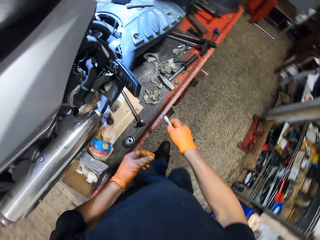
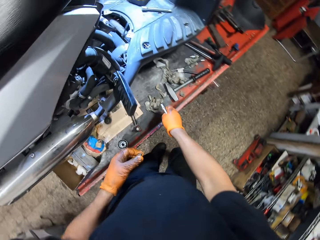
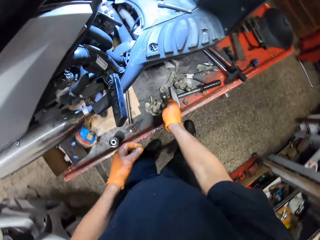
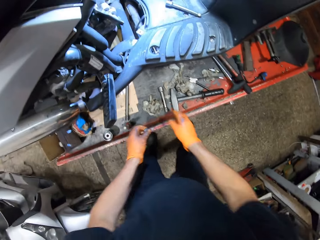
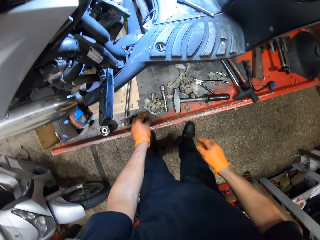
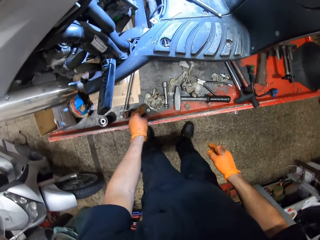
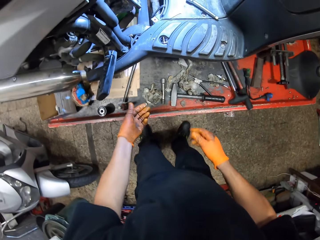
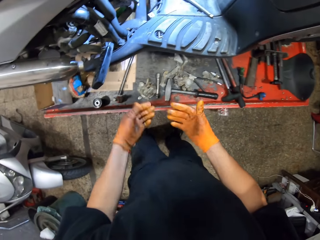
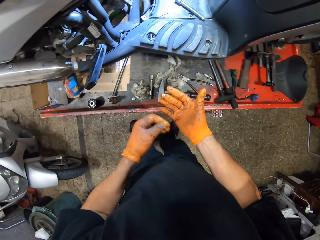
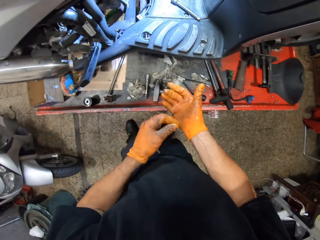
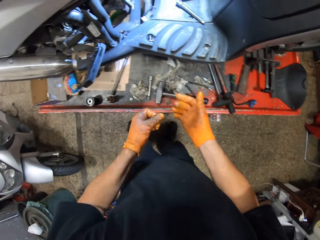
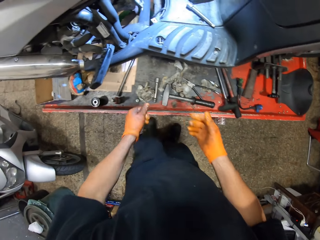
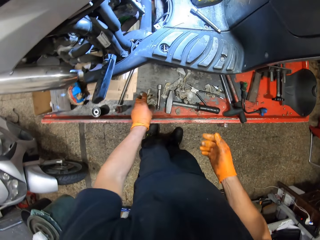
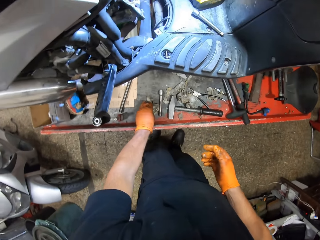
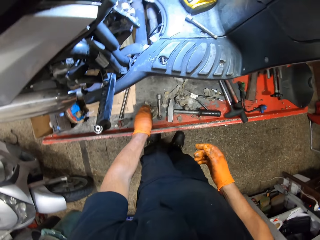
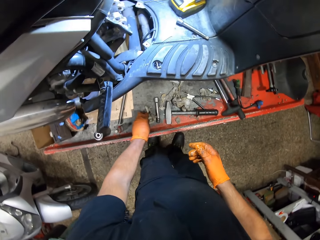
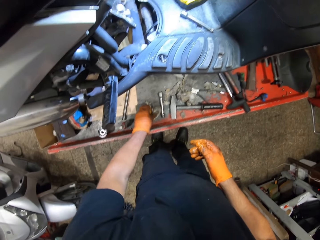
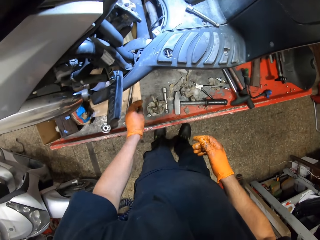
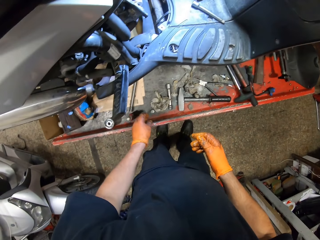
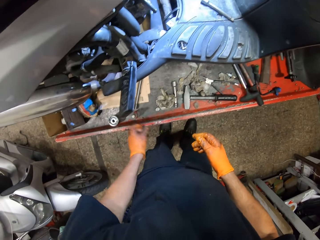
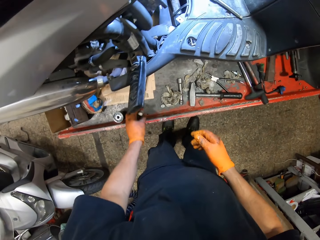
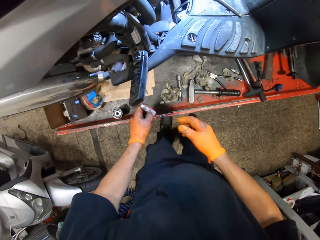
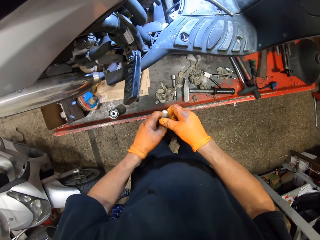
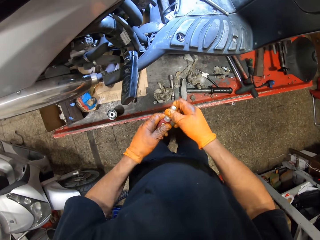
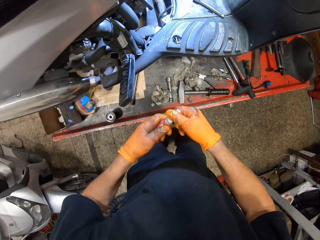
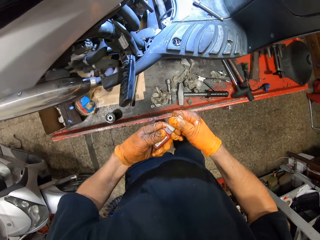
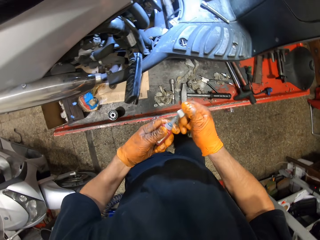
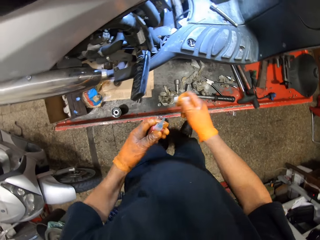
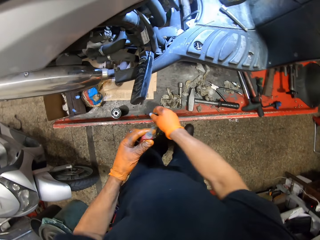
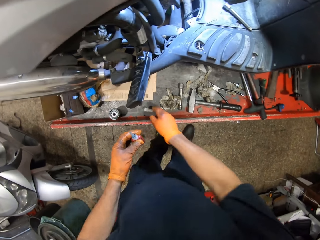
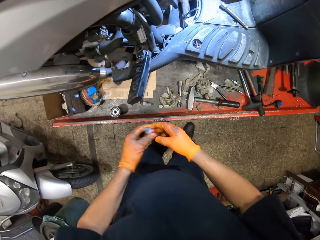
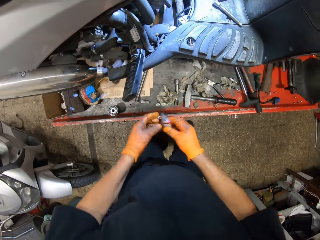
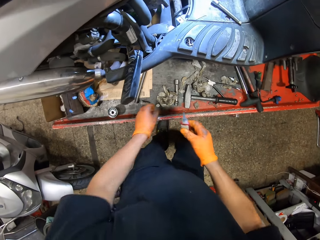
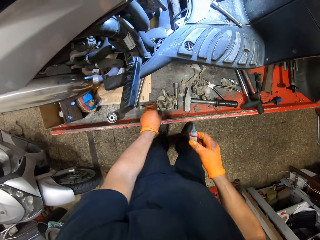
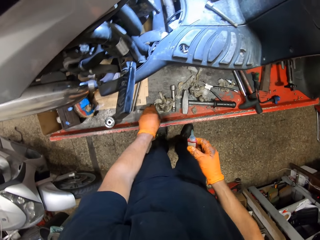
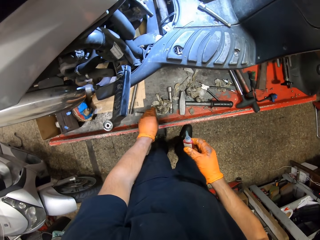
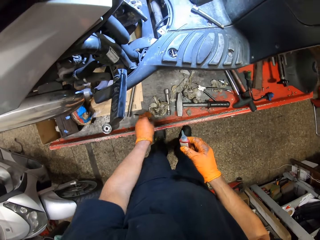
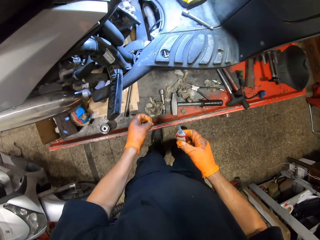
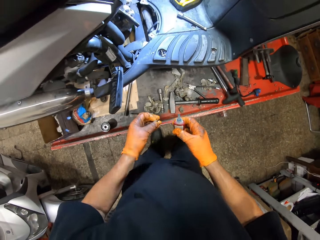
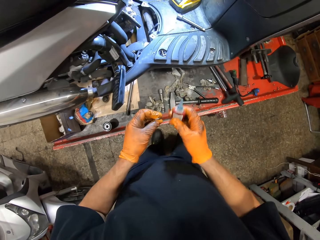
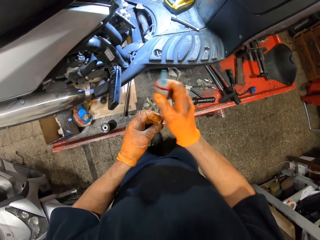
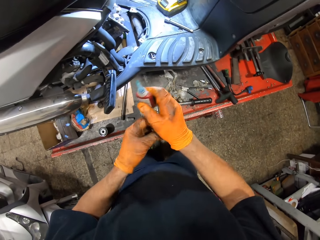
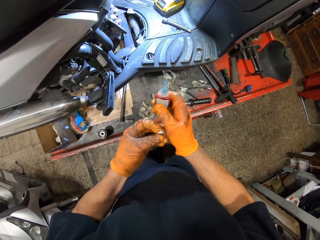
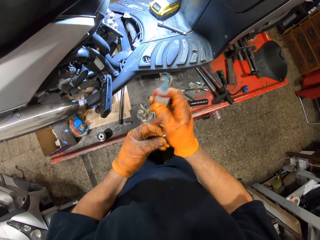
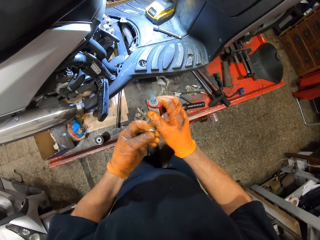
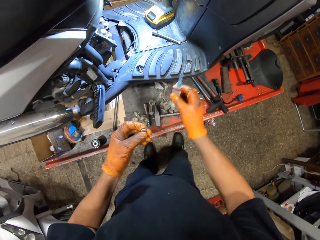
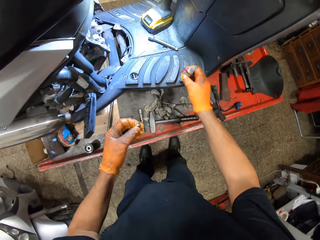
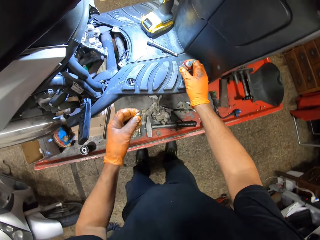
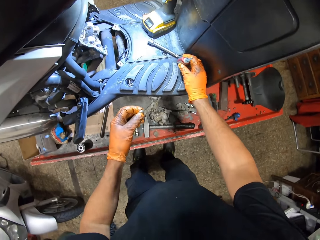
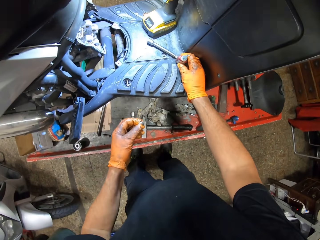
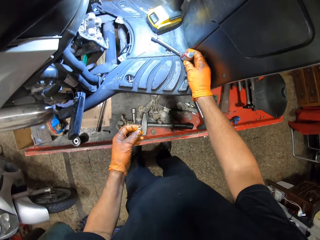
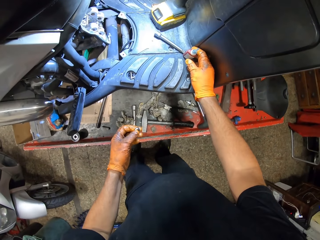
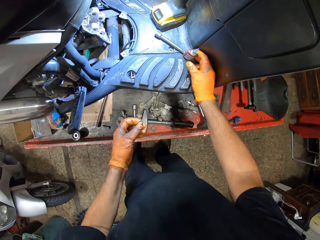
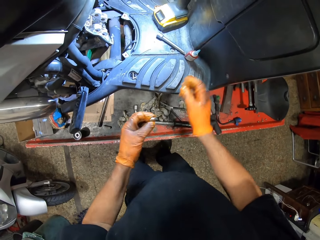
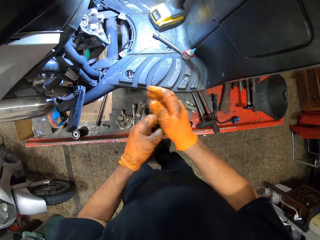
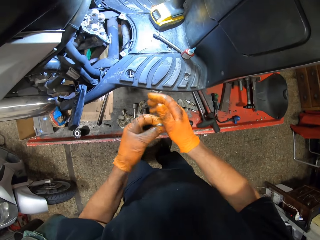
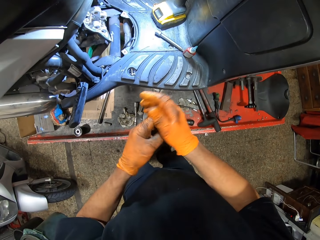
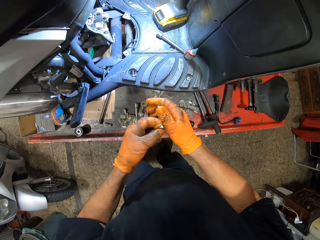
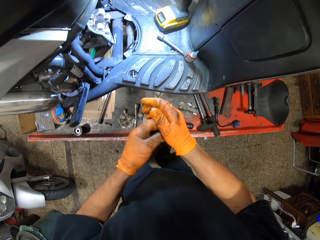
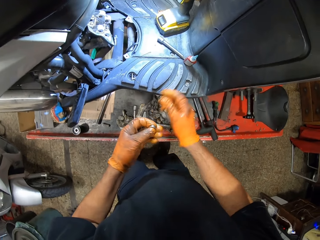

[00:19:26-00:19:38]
The camera wearer drops the spanner on the table with his gloved right hand. He drops the lid with his gloved left hand. He touches his gloved right hand with his gloved left hand. He touches a tissue with his gloved left hand. He picks up a glue with his gloved left hand. He holds the glue in both gloved hands. He opens the glue cover with his gloved right hand. He drops the glue cover with his gloved right hand. He transfers the glue from his gloved left hand to his gloved right hand. He picks up the lid from the table with his gloved left hand. He rubs the lid in his gloved left hand under his gloved right hand. He drops the glue in his gloved right hand on the motorcycle. He rubs the lid in his gloved left hand under his gloved right hand.

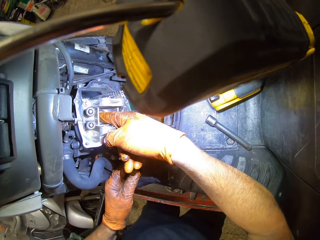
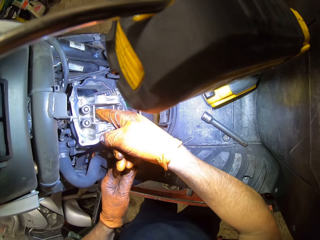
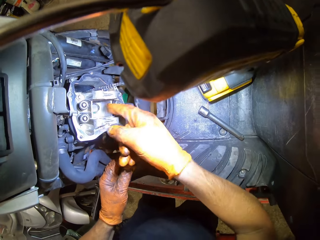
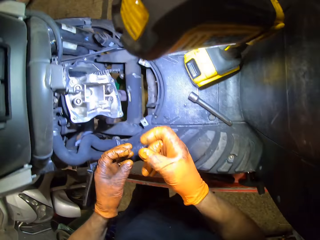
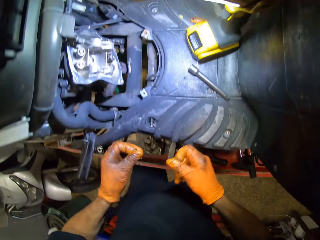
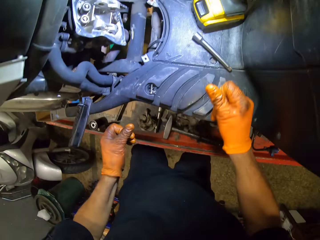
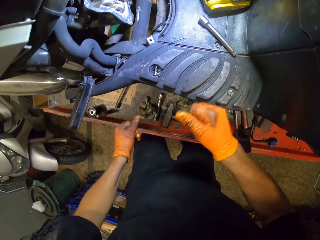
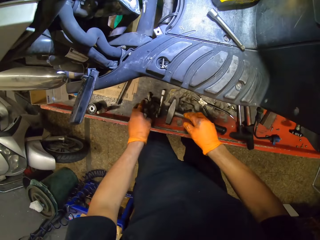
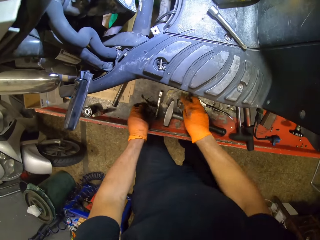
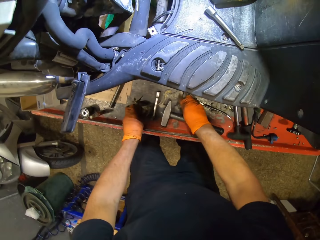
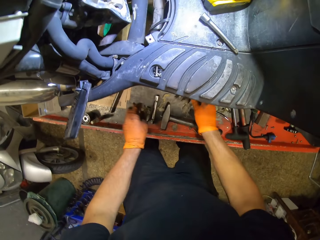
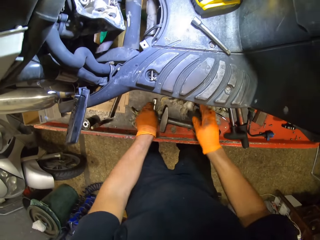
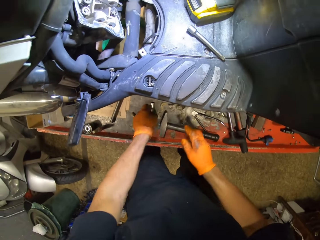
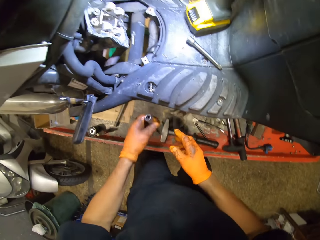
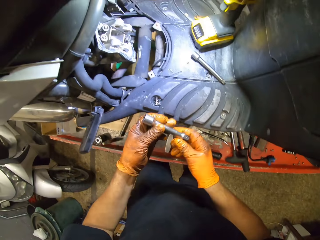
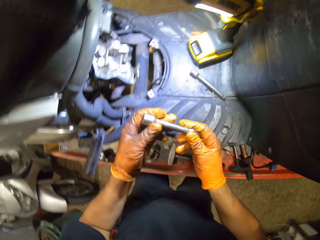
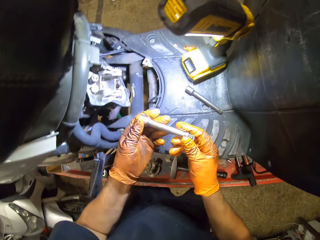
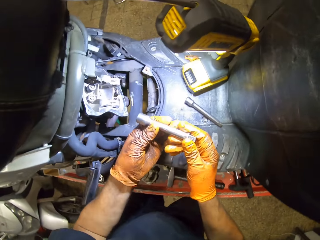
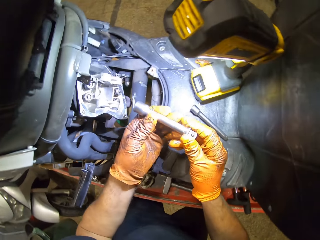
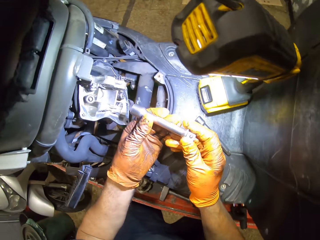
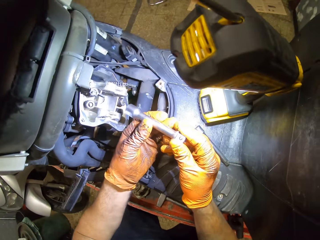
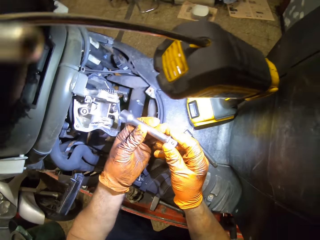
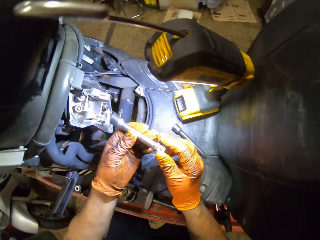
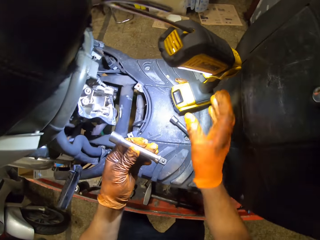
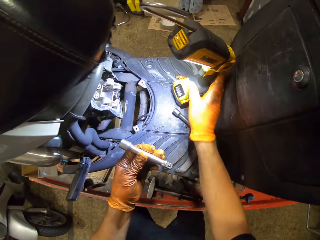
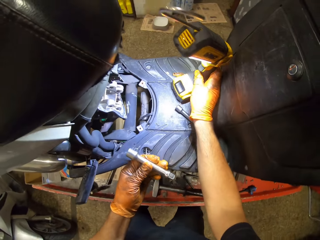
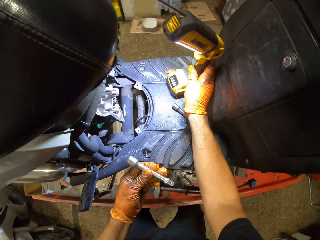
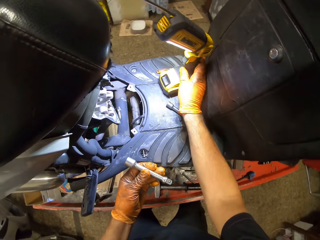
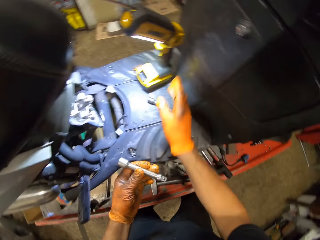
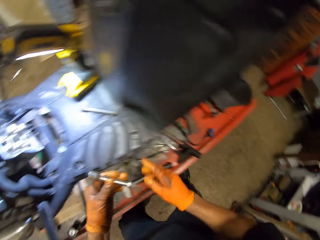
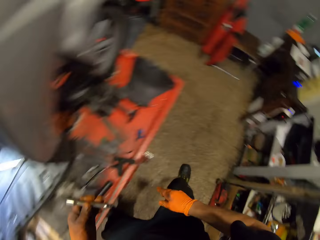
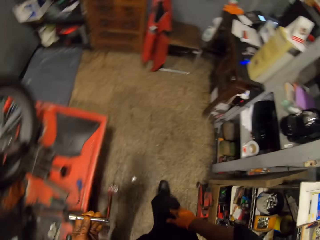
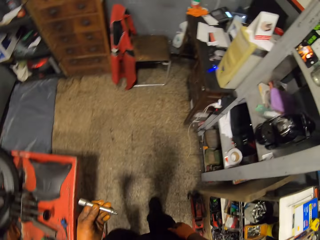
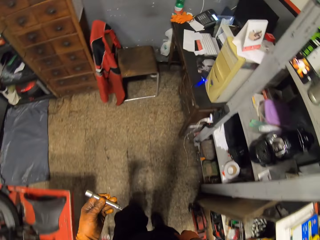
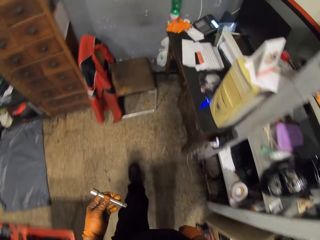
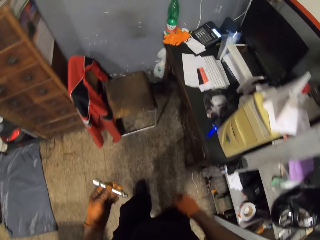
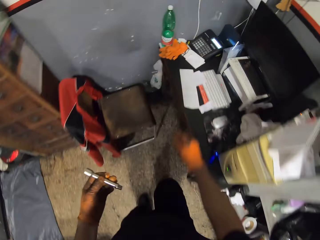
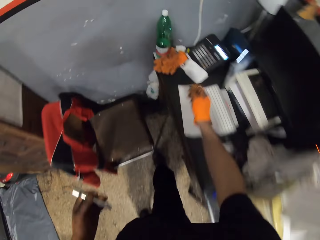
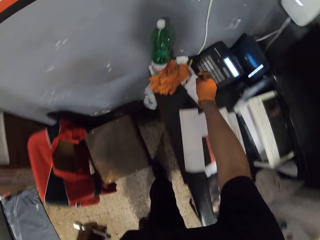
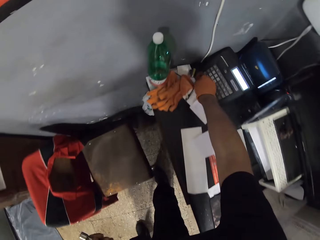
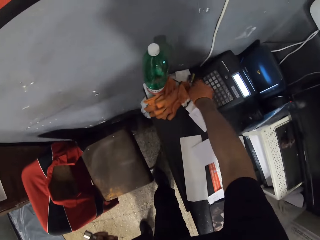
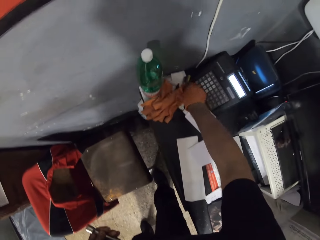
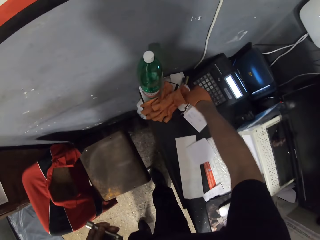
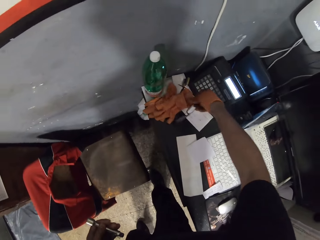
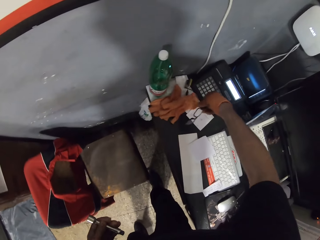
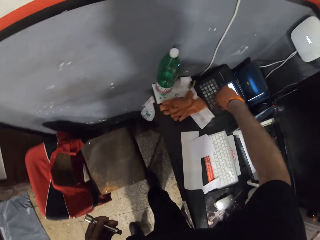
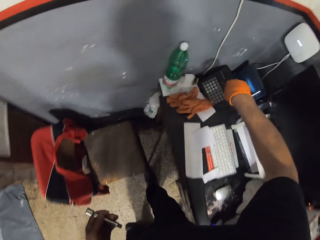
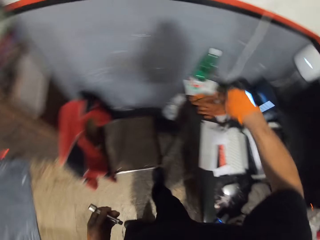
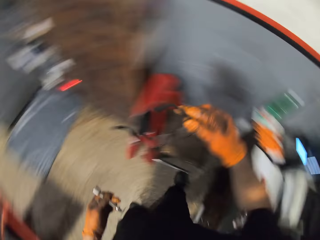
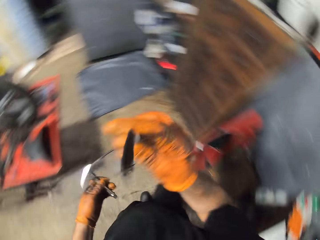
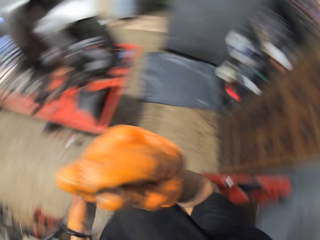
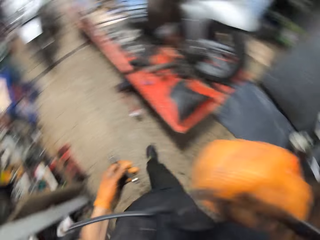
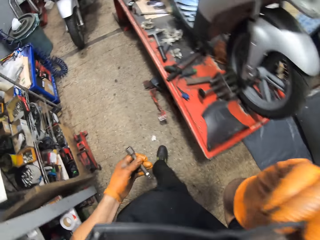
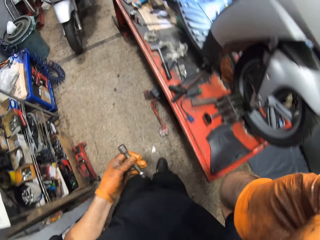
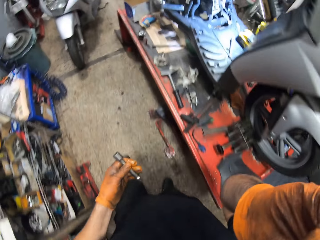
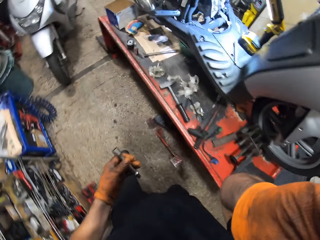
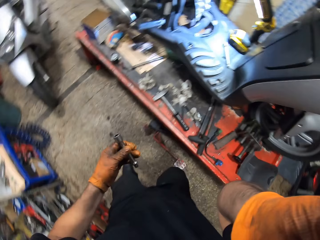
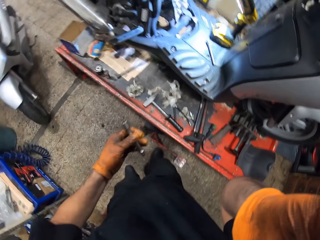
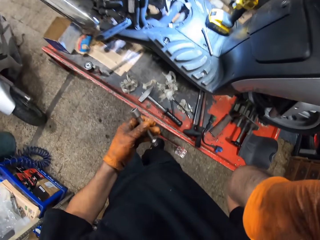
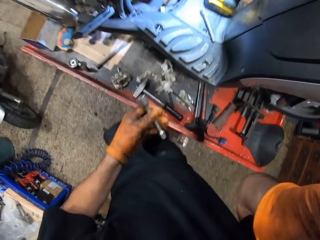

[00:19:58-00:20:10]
The camera wearer places the lid in the engine block hole with his gloved right hand. He touches the tissue with his gloved left hand. He touches the tissue with his gloved right hand. He picks up the spanner on the work table in his gloved left hand. He holds the spanner in both gloved hands. He shifts a lamp on the motorcycle with his gloved right hand. He walks around the room. He picks up an eyeglass from the table with his gloved right hand. He wears the eyeglass on his face with his gloved right hand.
